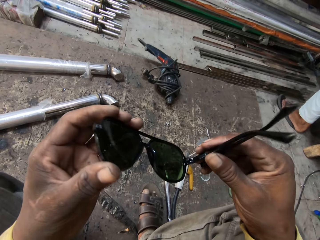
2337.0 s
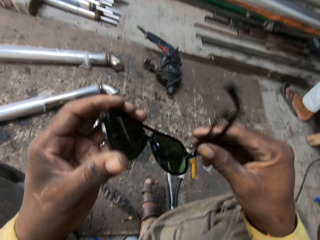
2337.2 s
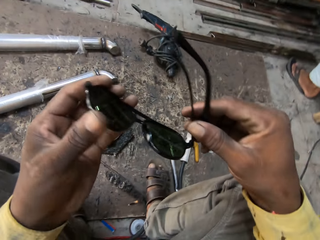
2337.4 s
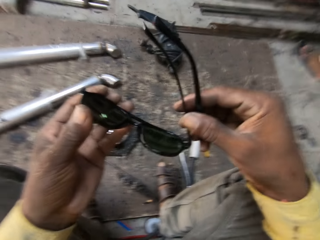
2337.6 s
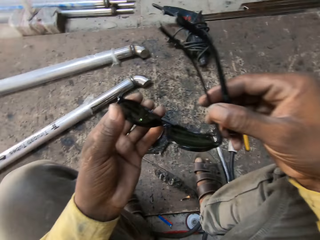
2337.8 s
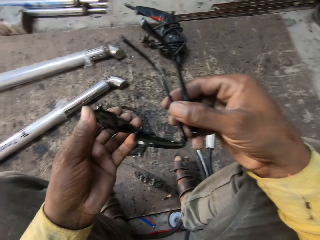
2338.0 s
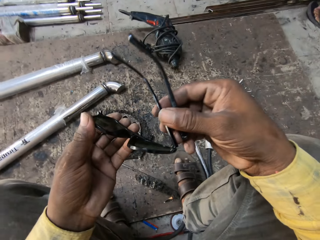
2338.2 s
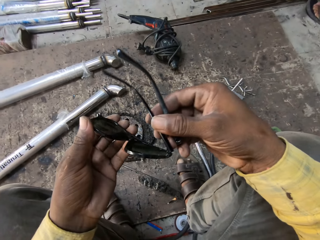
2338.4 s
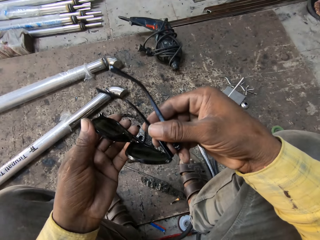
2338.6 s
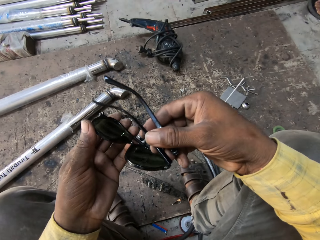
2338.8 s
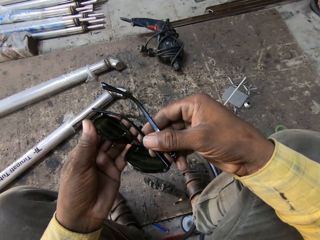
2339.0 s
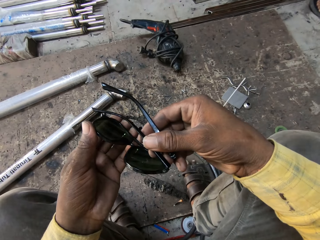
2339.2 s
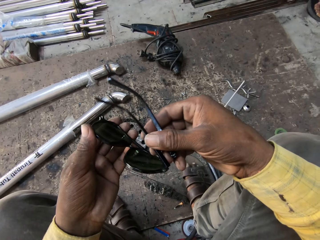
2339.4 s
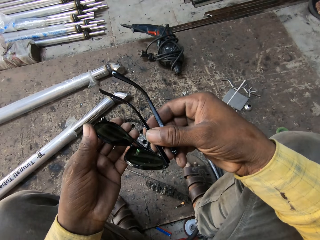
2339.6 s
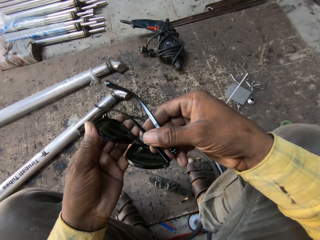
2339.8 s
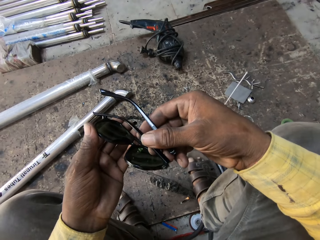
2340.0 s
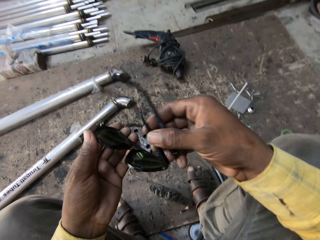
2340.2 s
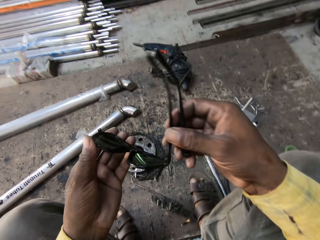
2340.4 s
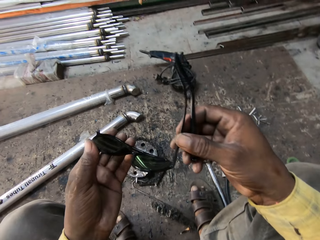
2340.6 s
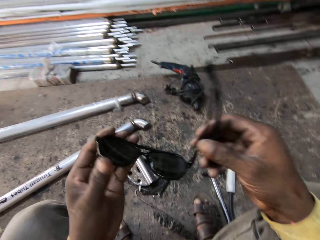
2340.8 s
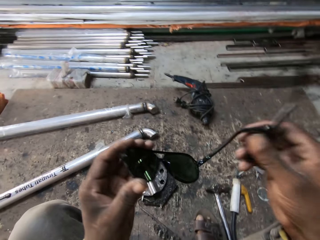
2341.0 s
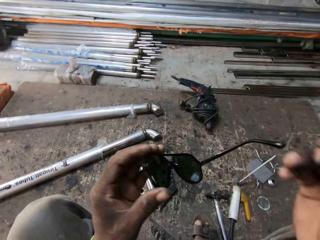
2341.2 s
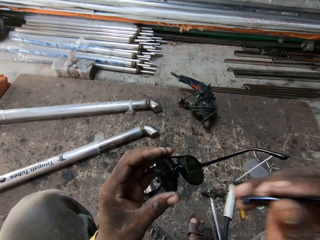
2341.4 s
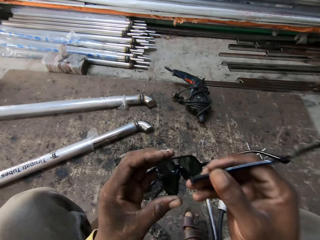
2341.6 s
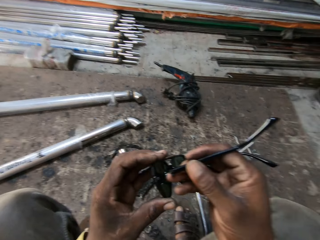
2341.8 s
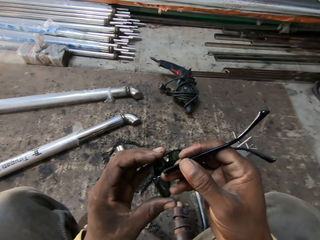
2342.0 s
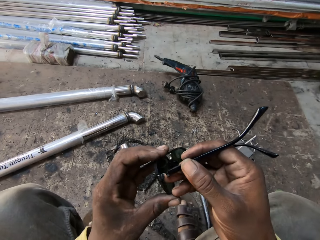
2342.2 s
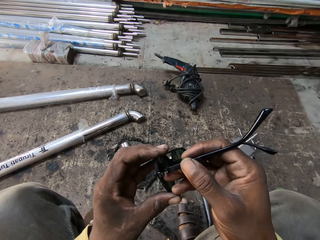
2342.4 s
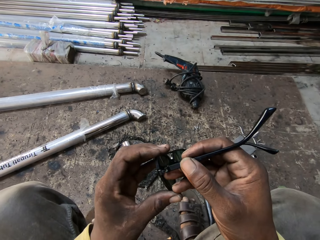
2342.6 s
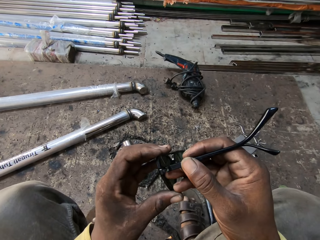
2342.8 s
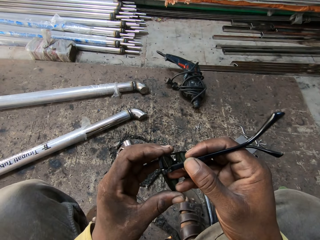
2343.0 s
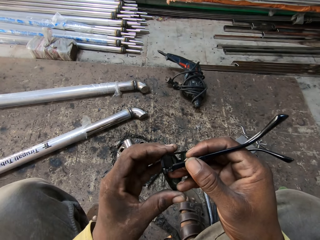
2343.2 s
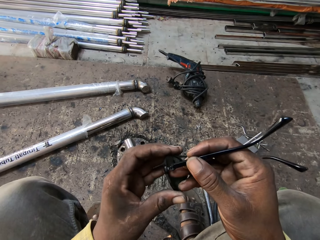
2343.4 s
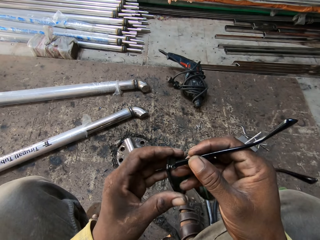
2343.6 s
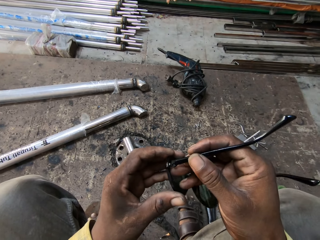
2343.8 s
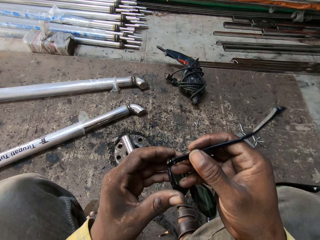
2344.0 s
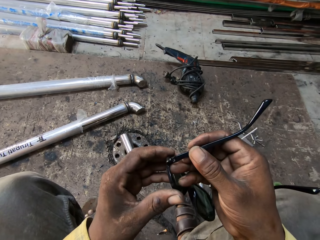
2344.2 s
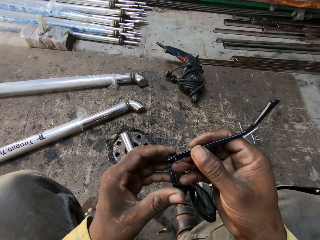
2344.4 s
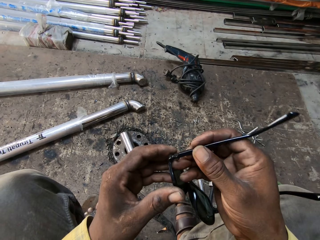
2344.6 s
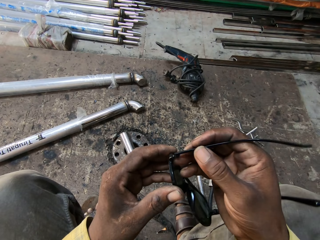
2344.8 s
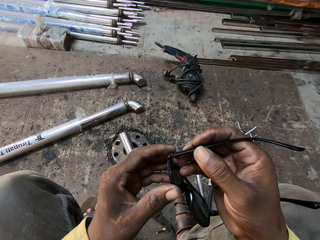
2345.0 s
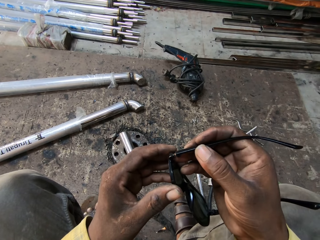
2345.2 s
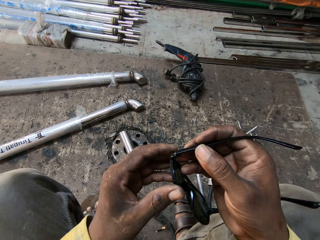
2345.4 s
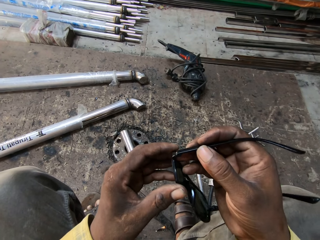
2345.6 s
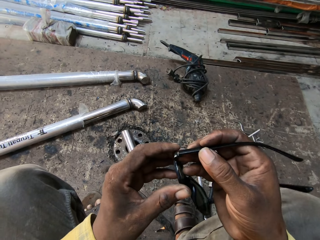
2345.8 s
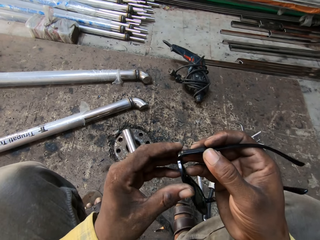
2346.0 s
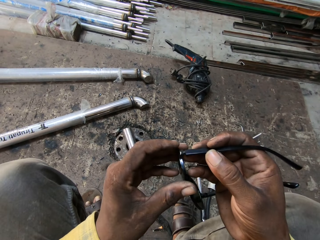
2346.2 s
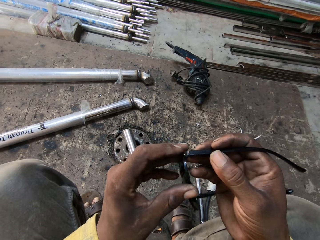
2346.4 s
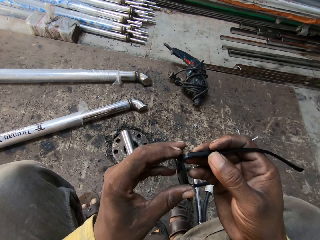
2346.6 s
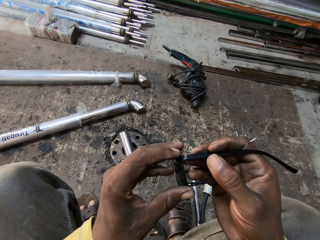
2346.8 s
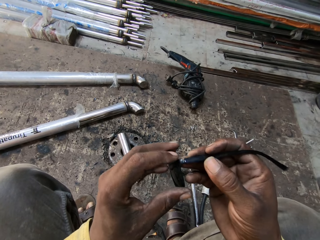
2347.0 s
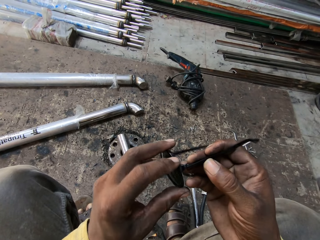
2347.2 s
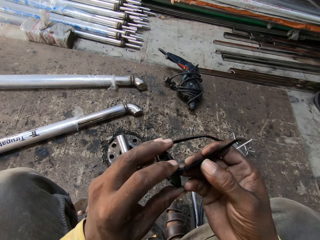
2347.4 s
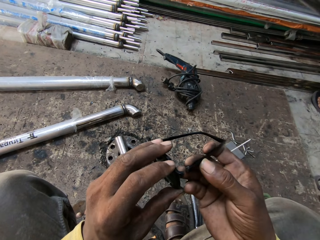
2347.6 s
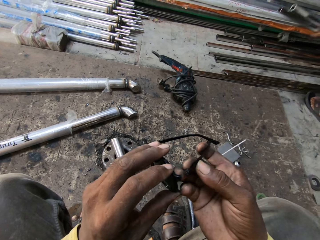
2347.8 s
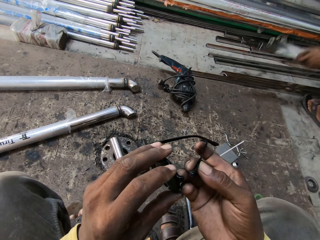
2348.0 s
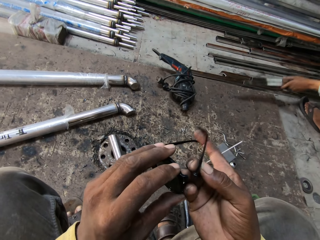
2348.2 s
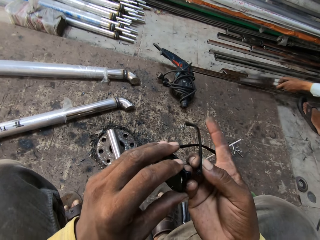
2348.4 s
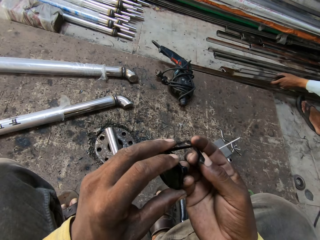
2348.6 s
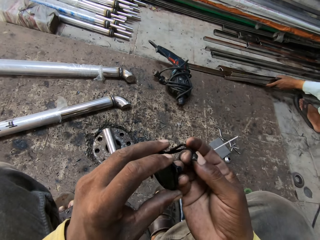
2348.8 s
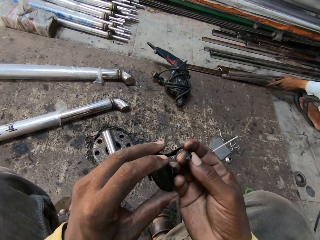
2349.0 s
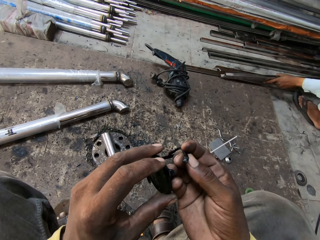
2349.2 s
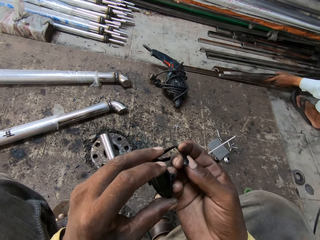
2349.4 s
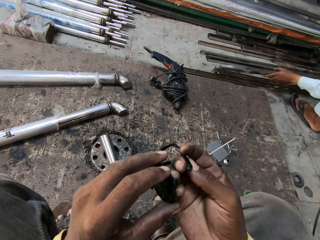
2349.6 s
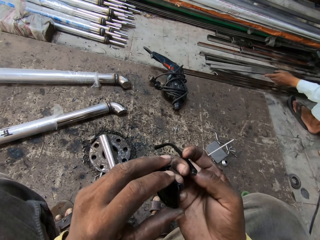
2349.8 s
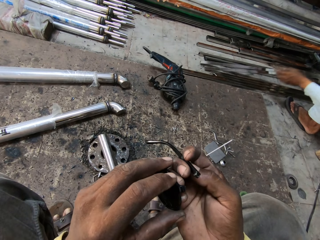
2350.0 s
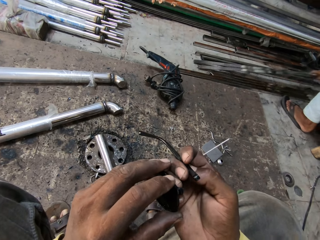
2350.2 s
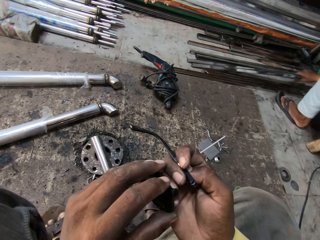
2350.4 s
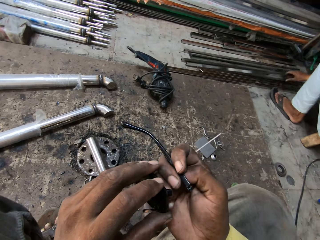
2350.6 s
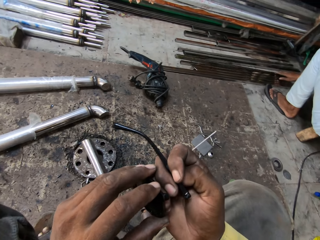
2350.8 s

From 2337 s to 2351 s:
The camera wearer folds the goggle handle. They fix the goggle handle, and move the goggle on the hand. A person puts the metal down.

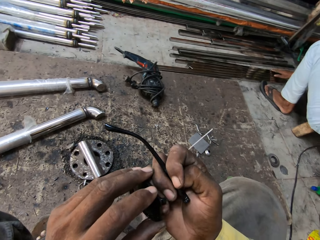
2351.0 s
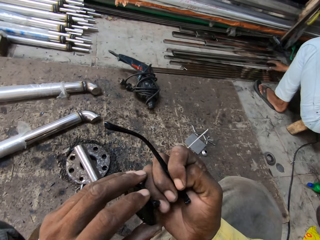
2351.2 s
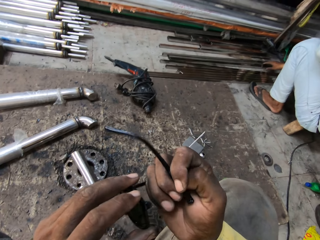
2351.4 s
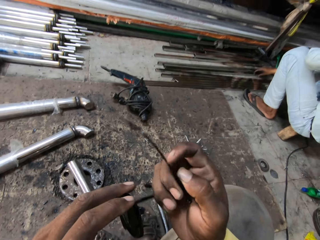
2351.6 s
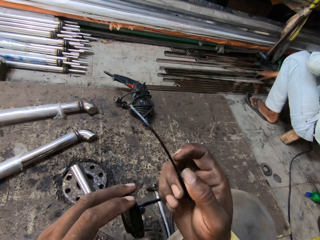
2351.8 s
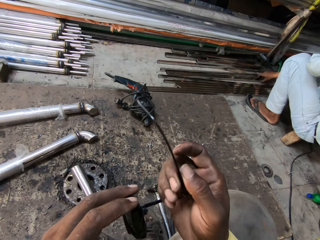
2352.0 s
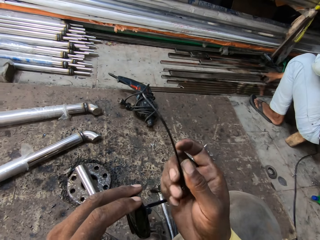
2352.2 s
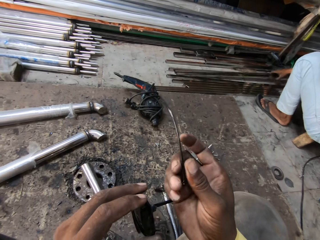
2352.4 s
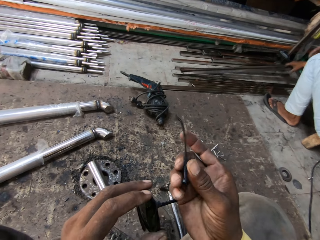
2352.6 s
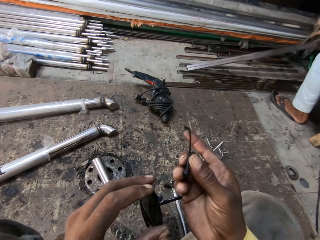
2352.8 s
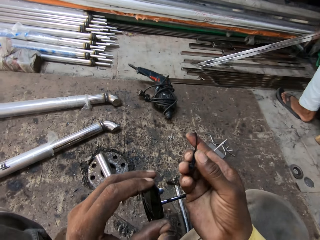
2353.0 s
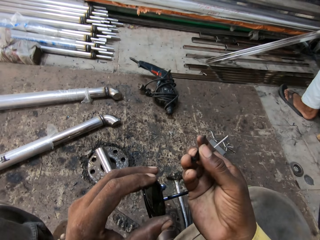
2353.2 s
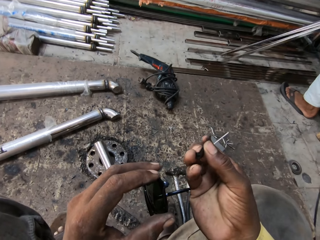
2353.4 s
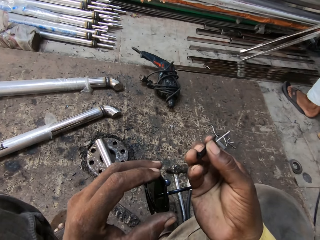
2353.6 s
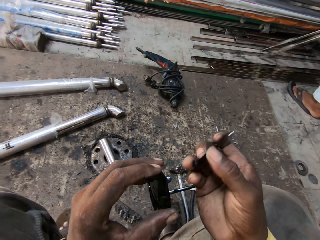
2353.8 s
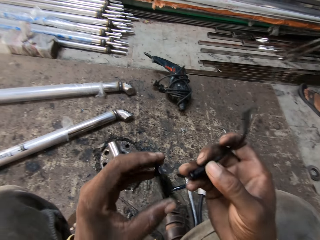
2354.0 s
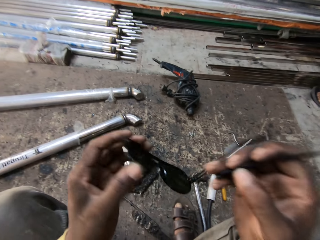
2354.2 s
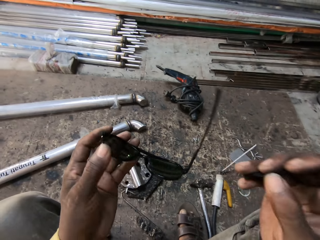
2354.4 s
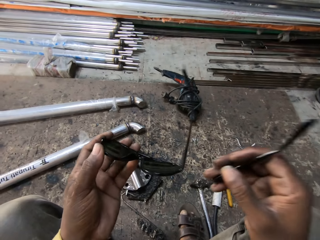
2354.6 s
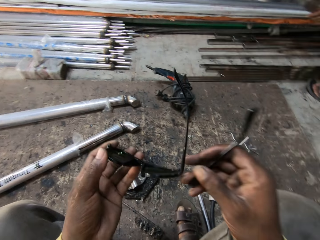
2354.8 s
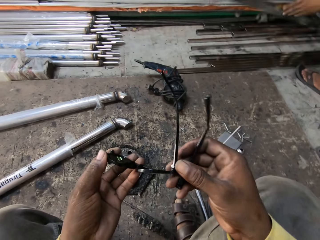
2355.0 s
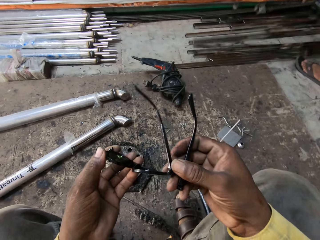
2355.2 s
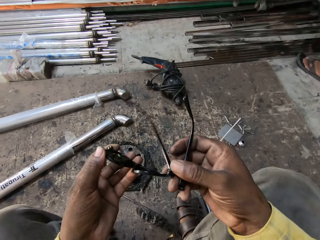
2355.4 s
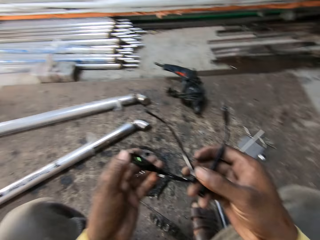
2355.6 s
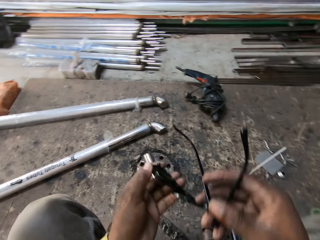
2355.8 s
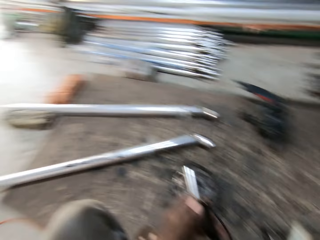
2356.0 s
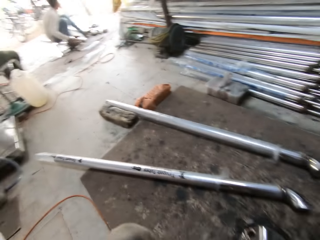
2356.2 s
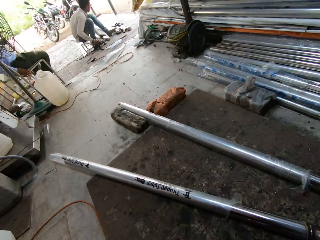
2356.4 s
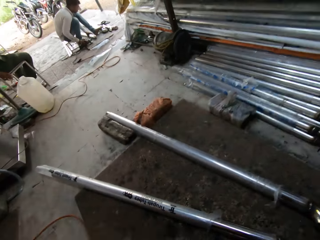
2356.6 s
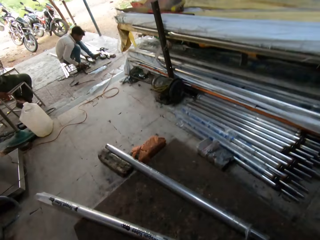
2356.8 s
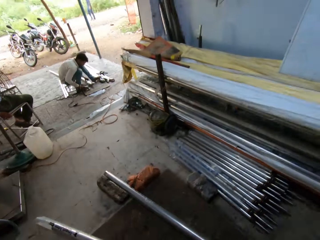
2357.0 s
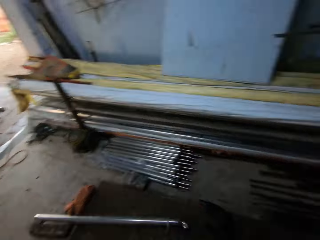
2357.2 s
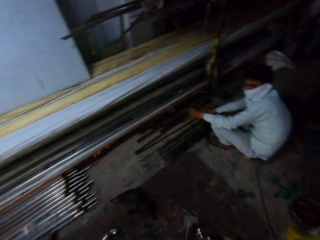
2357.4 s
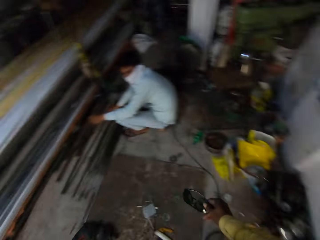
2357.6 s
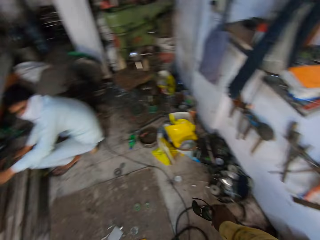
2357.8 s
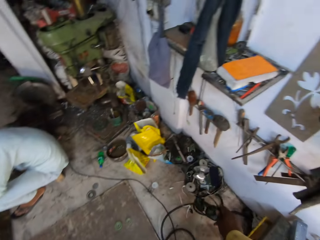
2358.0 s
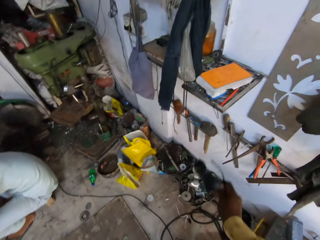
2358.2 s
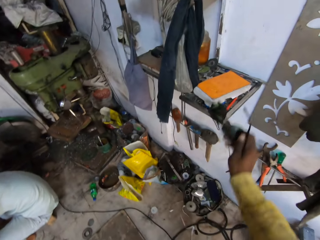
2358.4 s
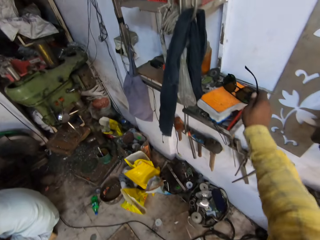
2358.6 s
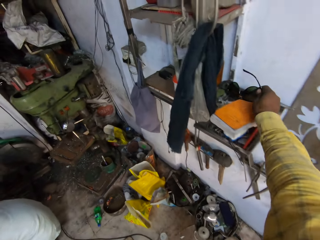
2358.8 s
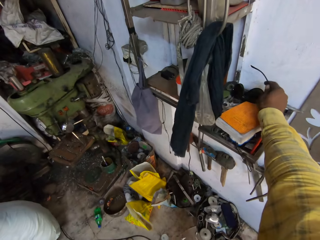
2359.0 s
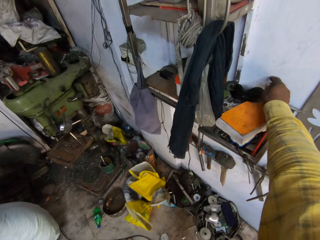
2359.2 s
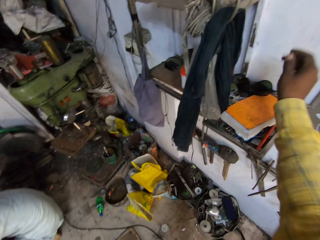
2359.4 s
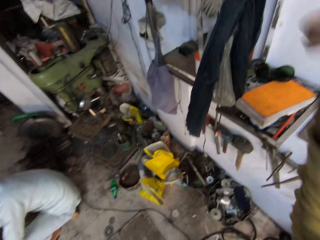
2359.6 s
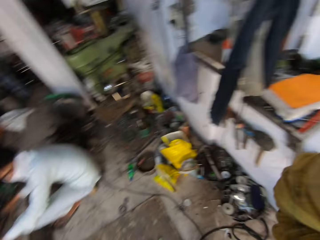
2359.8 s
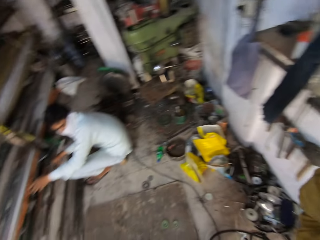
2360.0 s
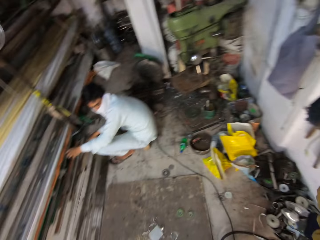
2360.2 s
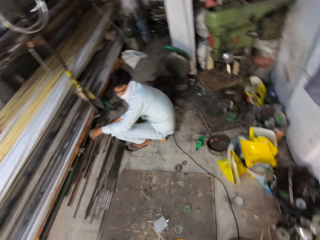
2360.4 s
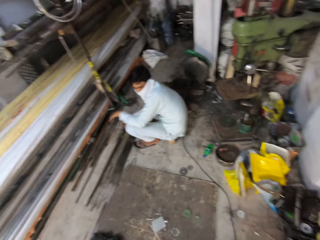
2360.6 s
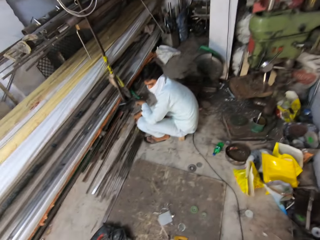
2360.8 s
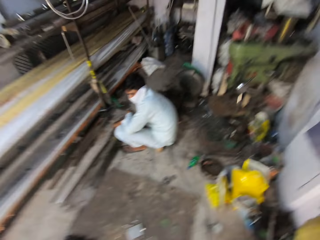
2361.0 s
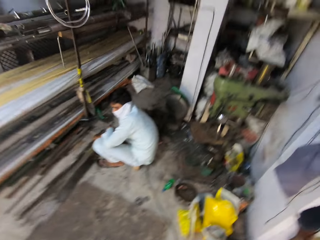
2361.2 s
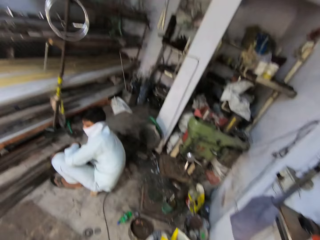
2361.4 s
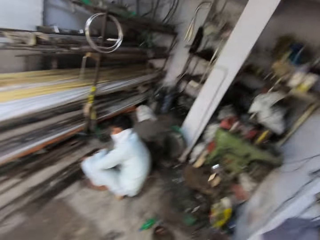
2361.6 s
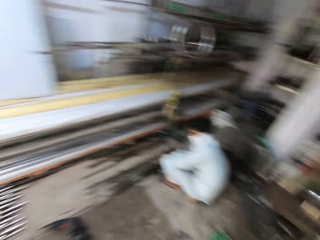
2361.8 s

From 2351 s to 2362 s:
A person takes the metal. The camera wearer moves the goggle handle, folds the goggle handle, and looks around. Another person holds the metal on the ground. The camera wearer puts the glasses on a book. They move the hand to the head, and walk towards the door. The first person holds the metal.
